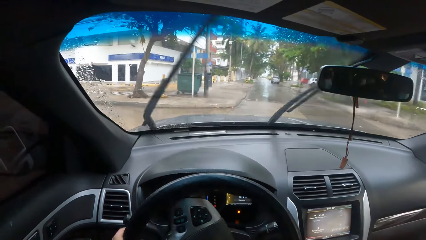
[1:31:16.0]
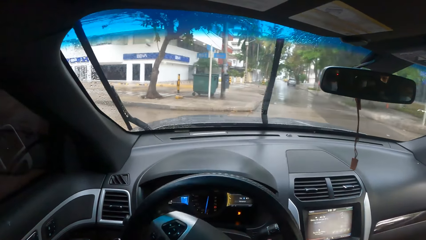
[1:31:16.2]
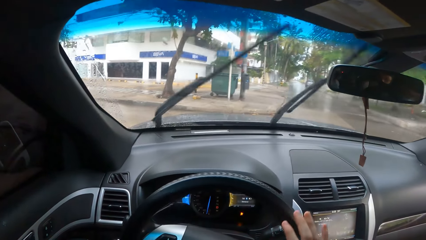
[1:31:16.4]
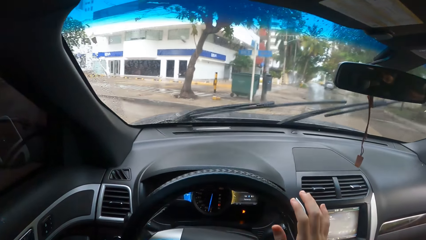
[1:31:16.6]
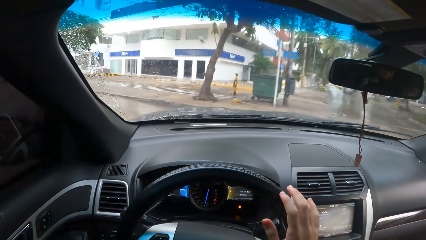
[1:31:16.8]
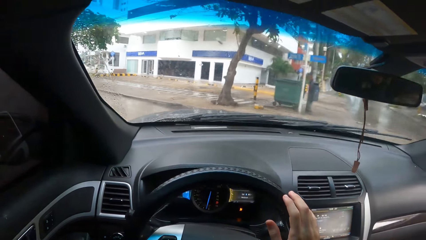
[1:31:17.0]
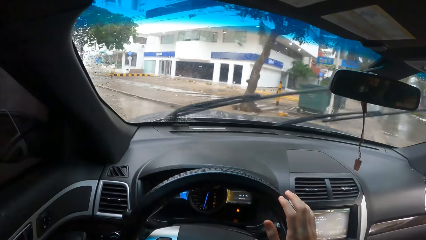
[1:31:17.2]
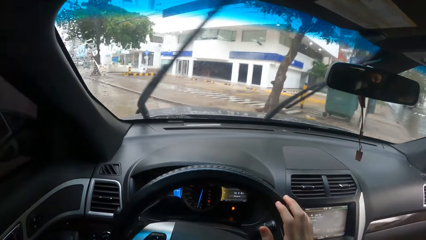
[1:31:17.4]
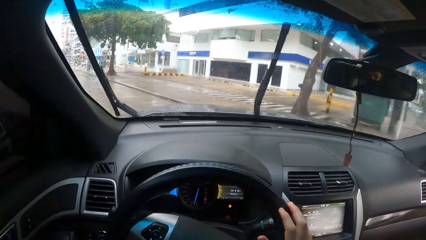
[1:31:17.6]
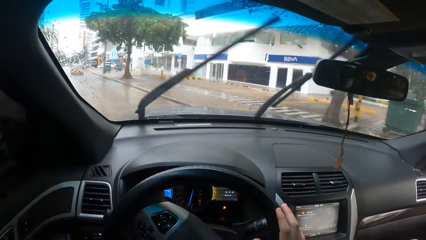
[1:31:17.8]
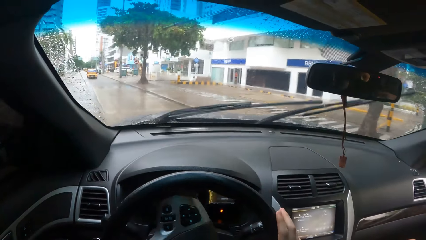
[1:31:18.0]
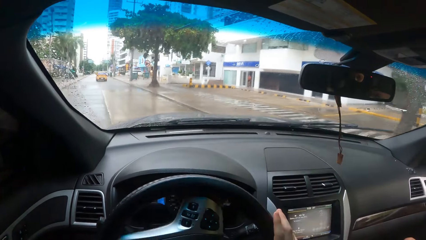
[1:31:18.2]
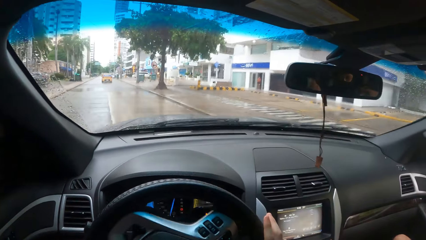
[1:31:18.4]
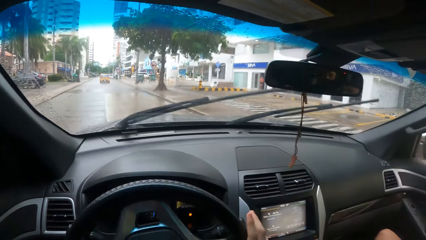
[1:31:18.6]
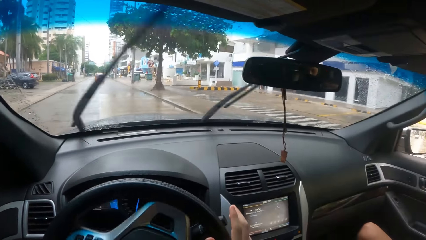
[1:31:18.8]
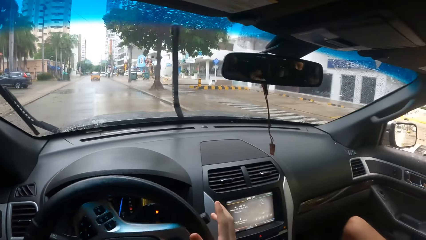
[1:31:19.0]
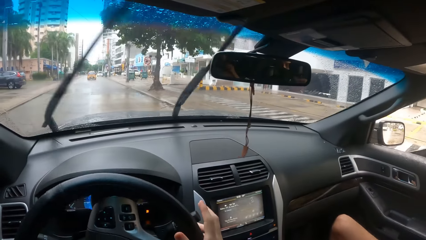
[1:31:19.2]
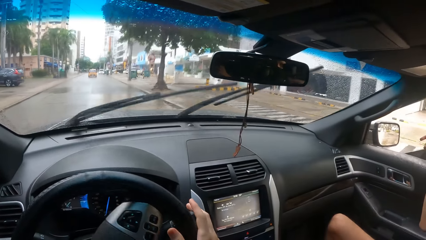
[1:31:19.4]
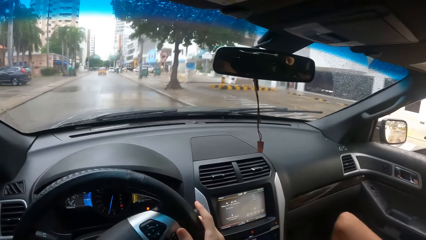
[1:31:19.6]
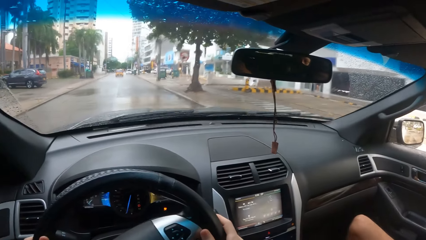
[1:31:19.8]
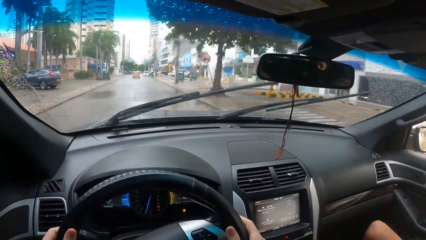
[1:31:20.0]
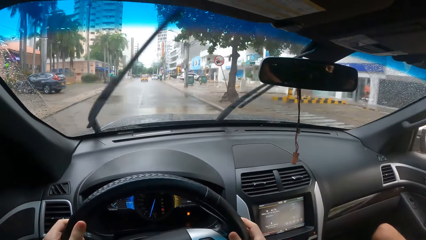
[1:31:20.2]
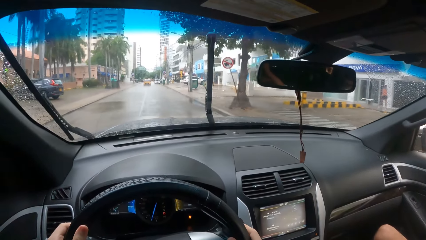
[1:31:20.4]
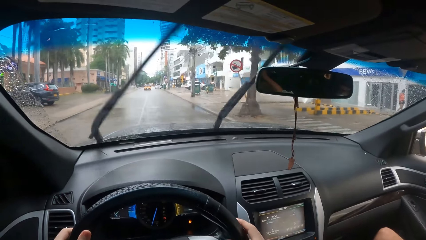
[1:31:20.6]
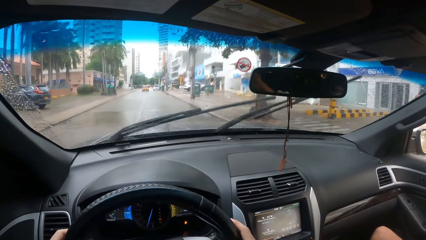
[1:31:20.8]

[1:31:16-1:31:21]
The camera wearer drives the car.

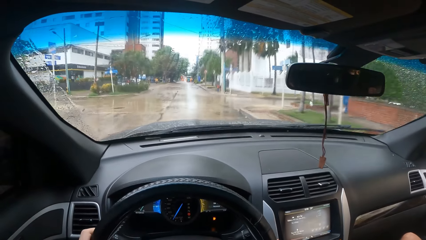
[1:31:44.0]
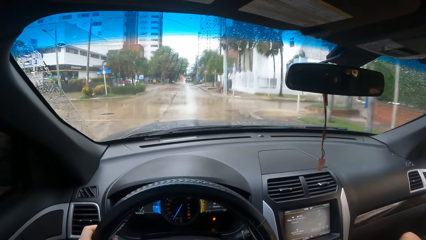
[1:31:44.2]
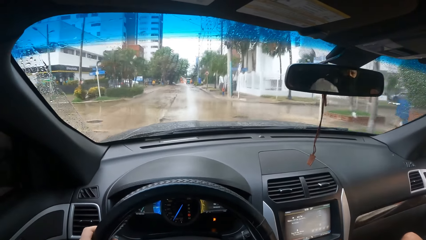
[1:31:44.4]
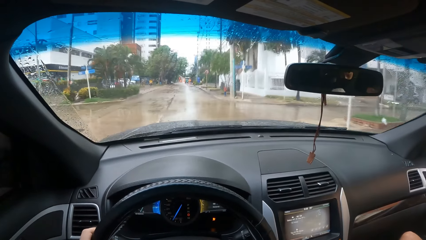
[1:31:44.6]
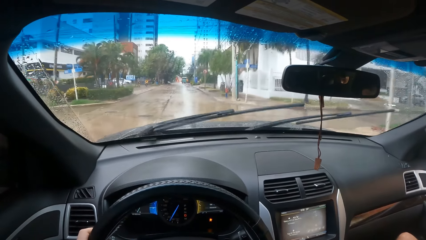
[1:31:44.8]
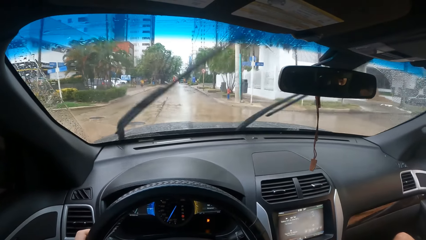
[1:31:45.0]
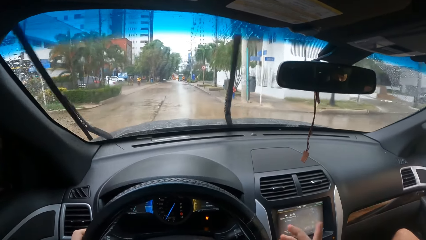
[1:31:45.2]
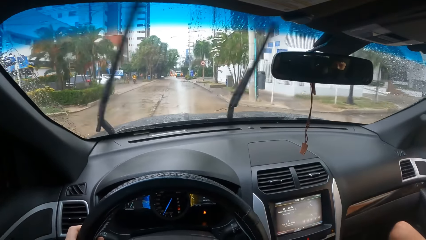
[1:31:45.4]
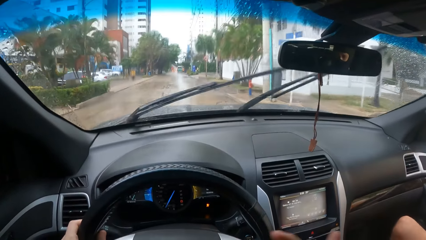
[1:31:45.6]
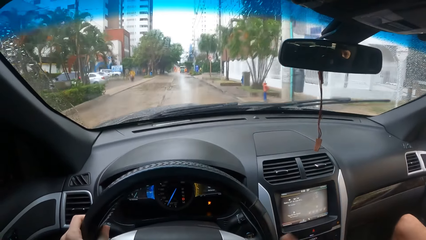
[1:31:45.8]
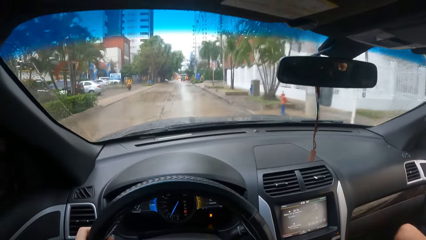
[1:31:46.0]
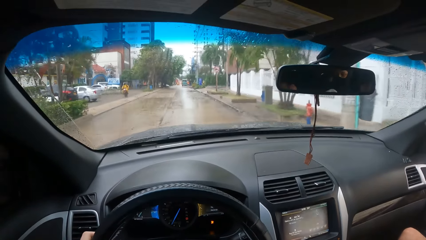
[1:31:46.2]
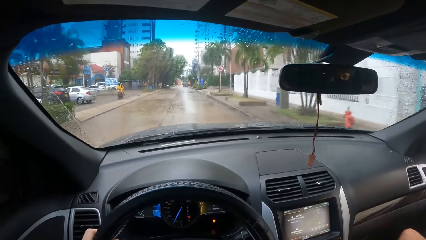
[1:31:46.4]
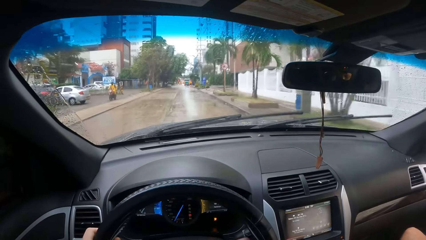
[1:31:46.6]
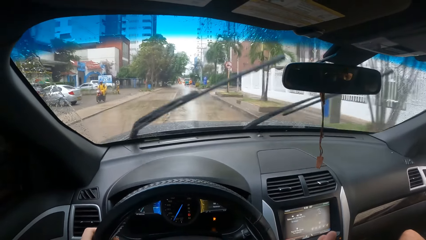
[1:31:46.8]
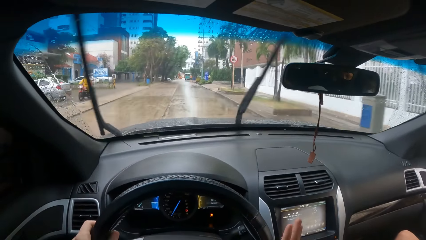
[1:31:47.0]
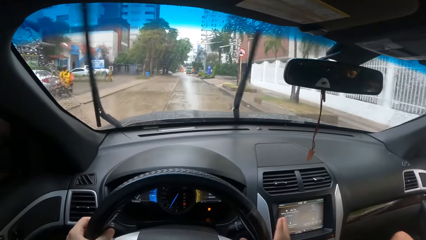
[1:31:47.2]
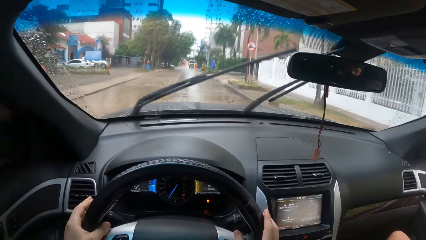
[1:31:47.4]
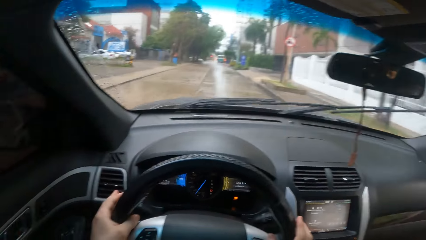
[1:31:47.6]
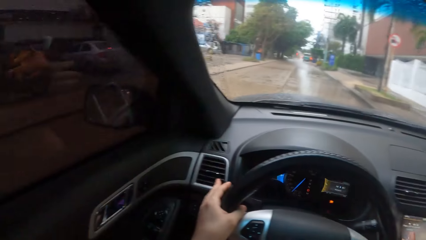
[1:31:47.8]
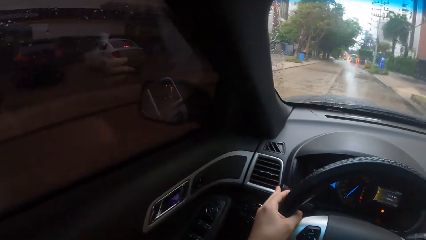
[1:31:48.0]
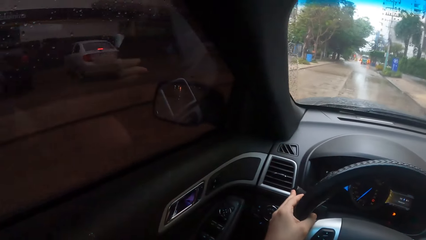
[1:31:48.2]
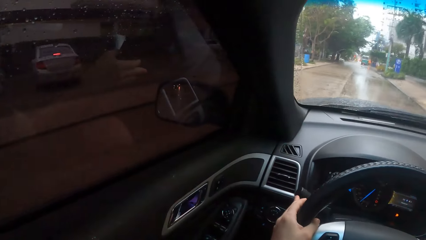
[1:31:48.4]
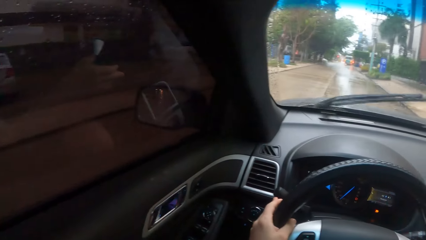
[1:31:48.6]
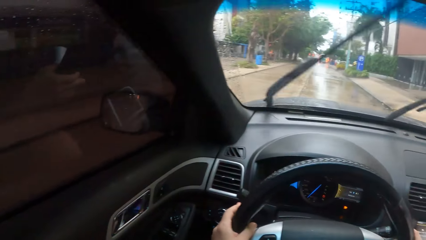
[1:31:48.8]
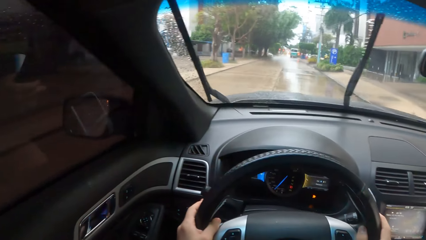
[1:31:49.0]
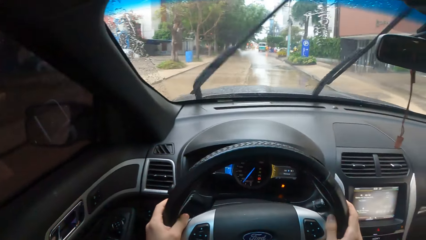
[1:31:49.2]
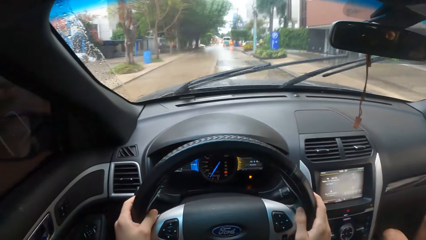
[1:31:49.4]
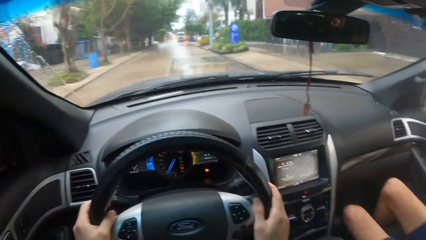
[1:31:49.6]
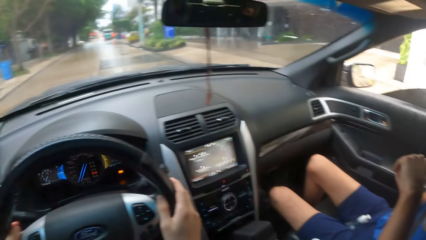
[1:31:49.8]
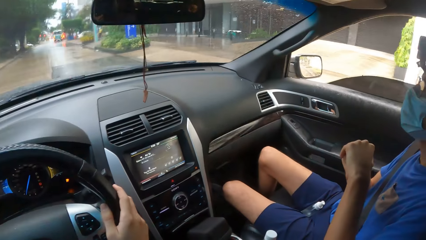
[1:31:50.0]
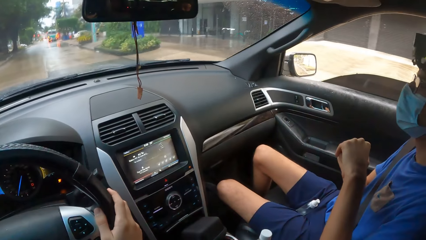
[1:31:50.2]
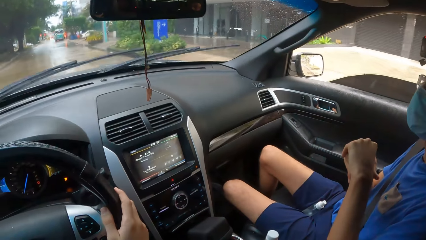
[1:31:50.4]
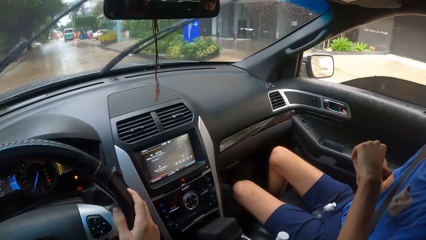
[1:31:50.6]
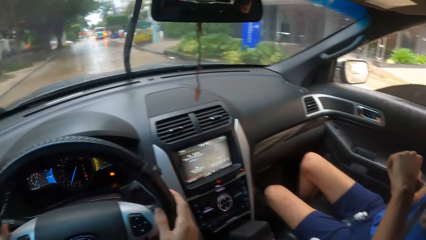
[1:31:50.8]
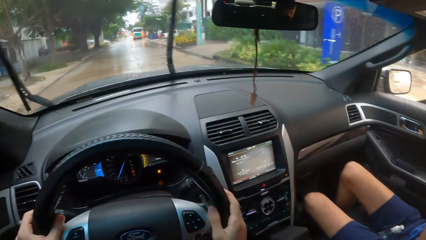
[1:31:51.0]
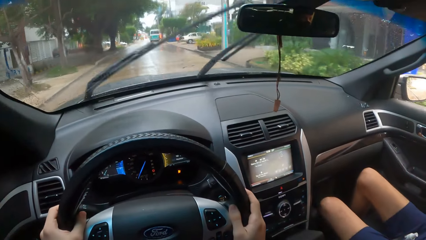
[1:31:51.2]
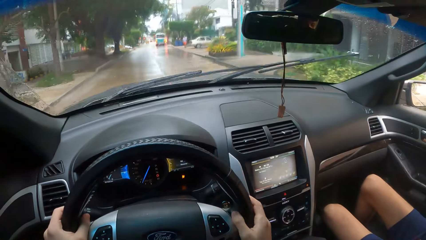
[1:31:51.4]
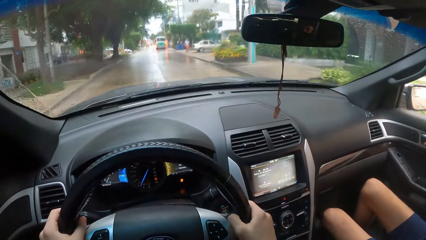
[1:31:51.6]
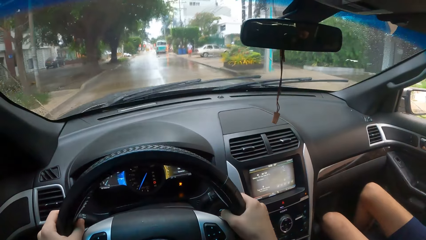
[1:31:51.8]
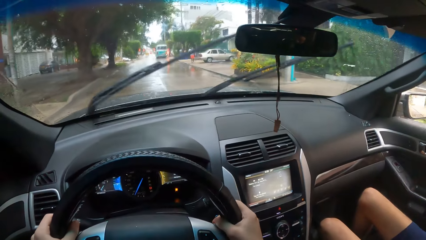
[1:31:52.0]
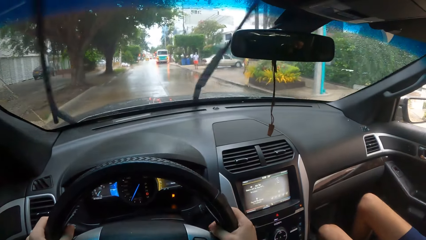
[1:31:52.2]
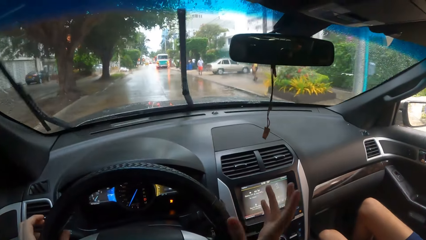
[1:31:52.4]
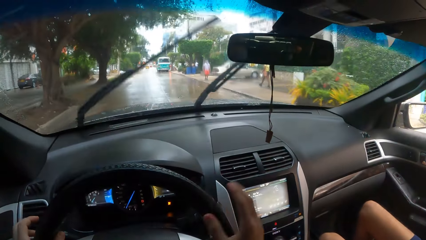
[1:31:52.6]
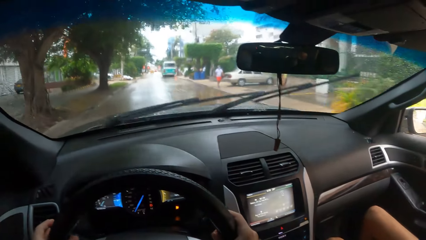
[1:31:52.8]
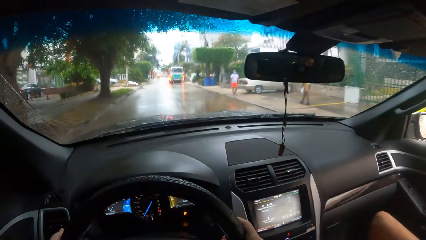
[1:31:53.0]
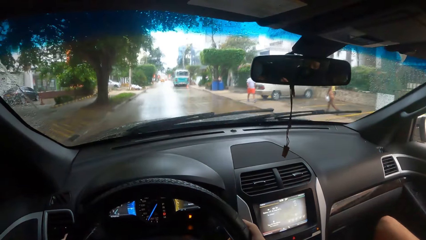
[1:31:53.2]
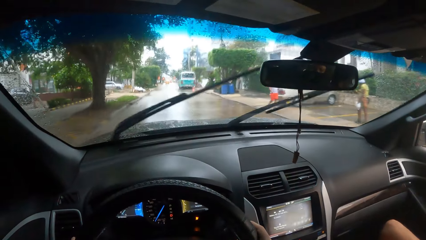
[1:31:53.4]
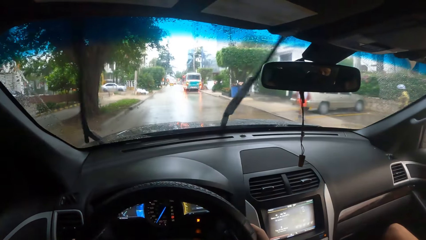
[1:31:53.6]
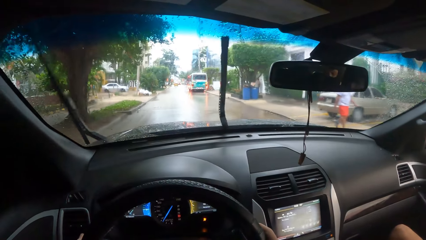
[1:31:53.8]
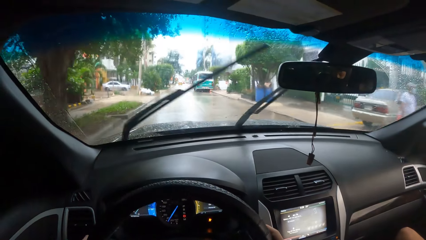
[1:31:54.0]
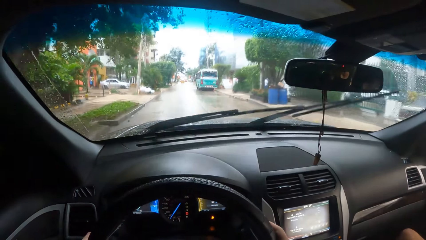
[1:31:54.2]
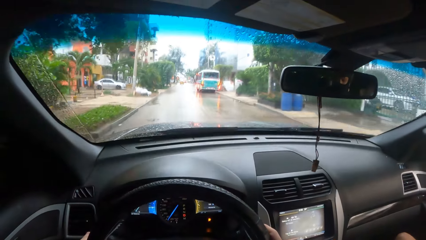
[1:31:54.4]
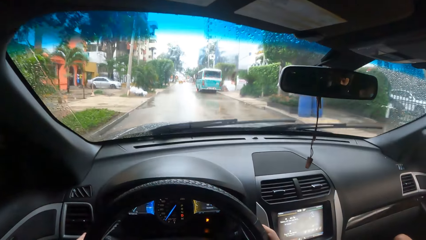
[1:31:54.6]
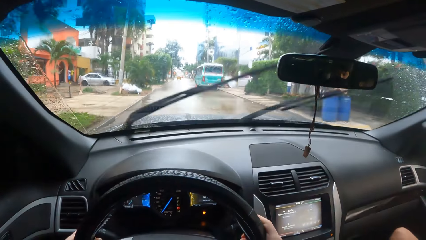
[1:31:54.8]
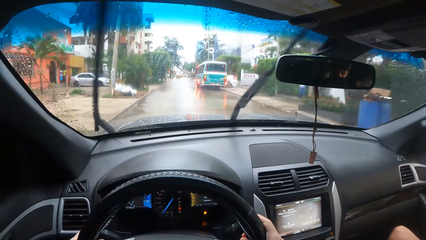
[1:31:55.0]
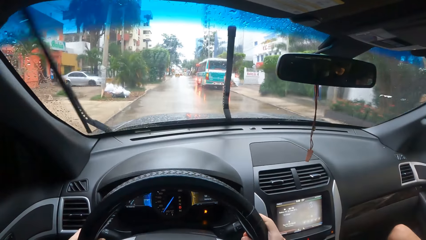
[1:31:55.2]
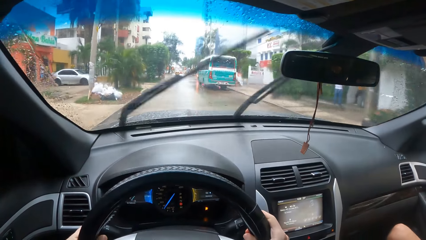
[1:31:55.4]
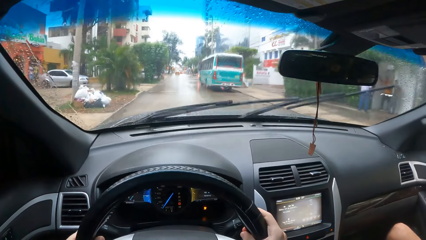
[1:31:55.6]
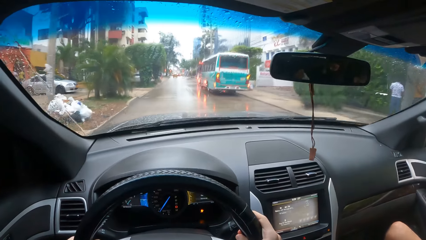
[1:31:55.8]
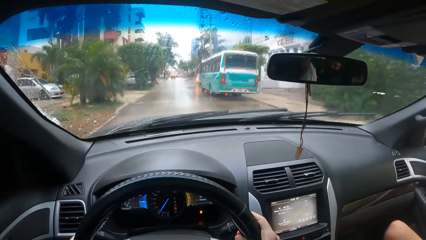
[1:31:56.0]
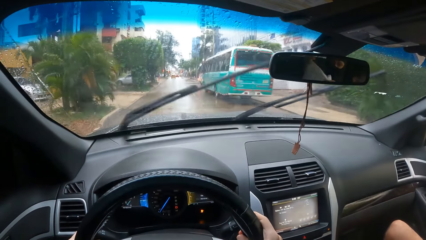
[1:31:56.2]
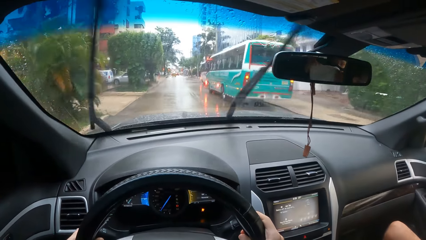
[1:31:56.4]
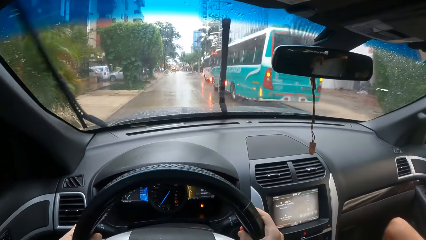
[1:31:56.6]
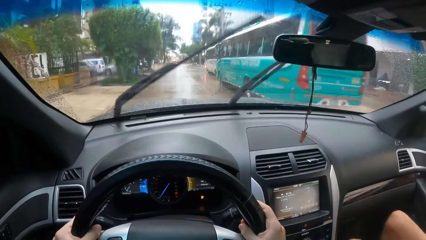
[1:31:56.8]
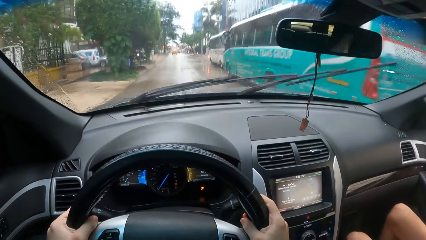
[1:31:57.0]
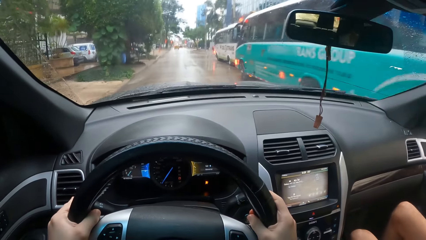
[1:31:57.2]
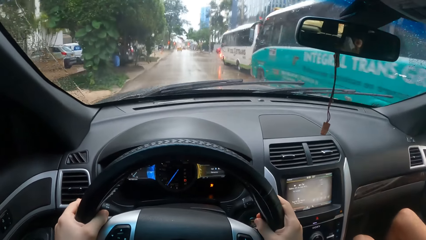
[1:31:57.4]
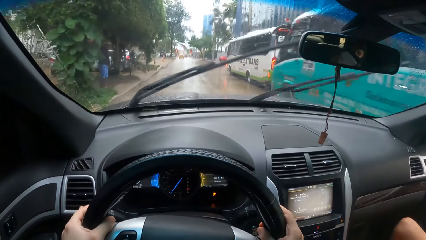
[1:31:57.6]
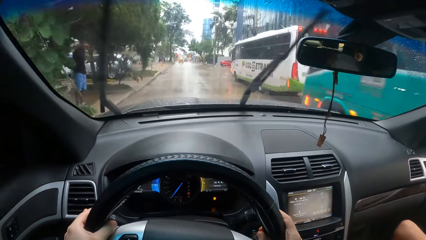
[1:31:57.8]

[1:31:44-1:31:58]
The camera wearer moves his hand. He drives the car. He looks through the window. He looks through the windscreen. He looks on the other side. He looks through the windscreen. He gestures with his hand. He holds the steering wheel. He drives the car.
